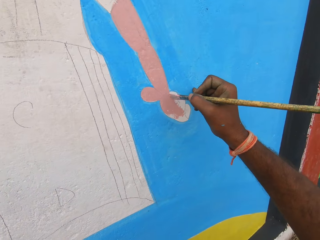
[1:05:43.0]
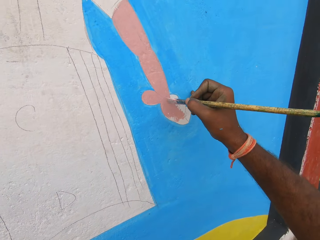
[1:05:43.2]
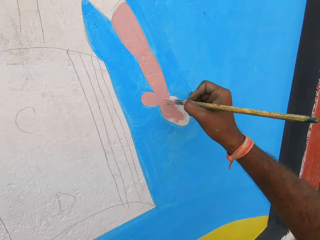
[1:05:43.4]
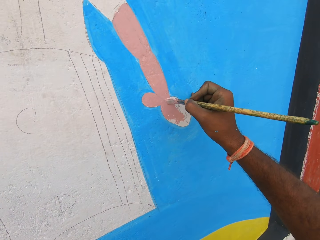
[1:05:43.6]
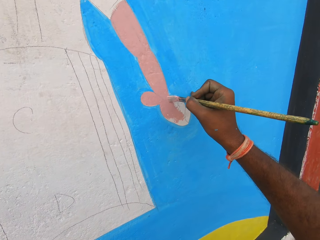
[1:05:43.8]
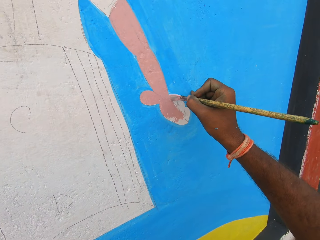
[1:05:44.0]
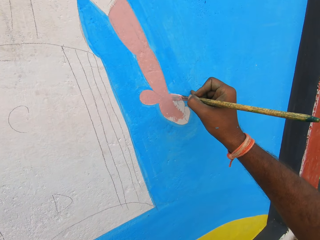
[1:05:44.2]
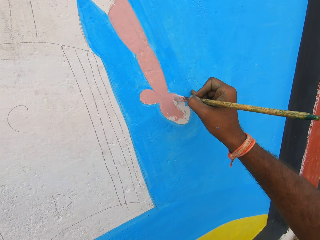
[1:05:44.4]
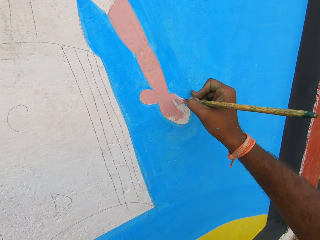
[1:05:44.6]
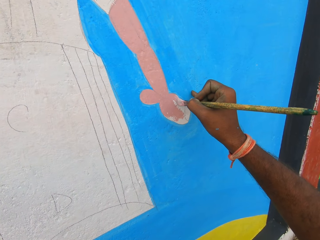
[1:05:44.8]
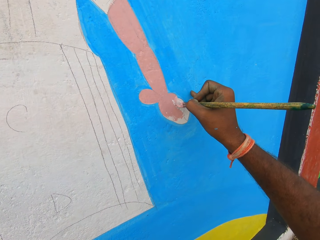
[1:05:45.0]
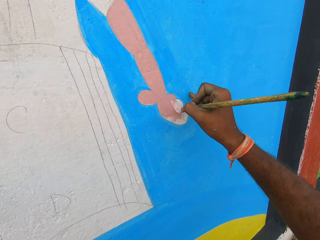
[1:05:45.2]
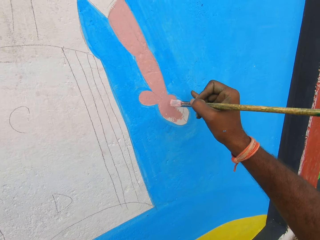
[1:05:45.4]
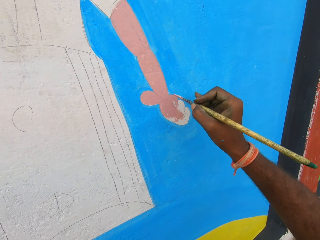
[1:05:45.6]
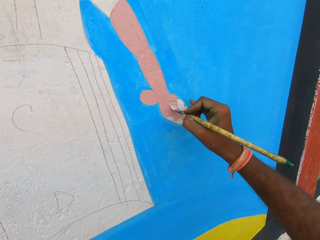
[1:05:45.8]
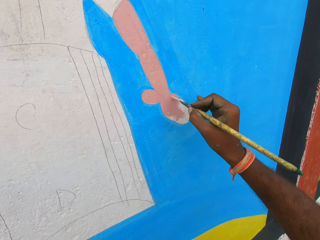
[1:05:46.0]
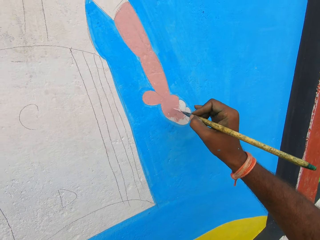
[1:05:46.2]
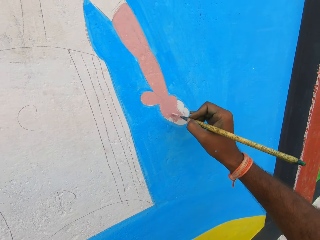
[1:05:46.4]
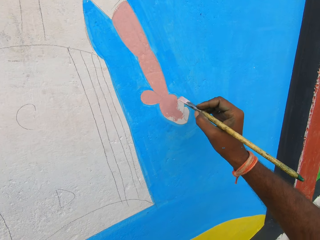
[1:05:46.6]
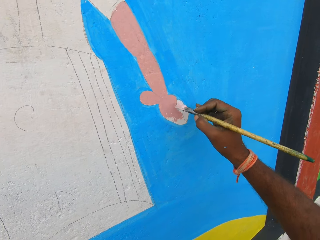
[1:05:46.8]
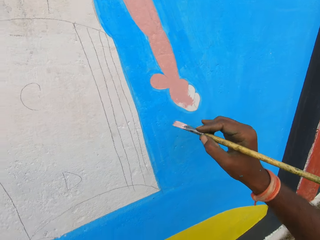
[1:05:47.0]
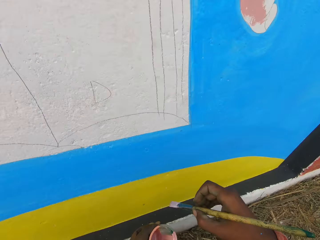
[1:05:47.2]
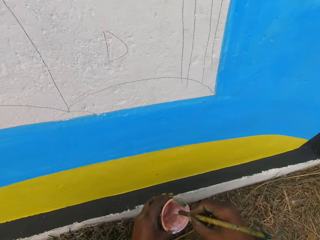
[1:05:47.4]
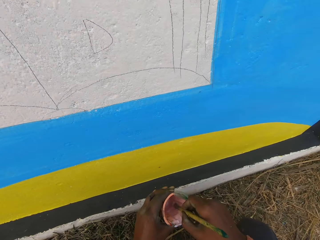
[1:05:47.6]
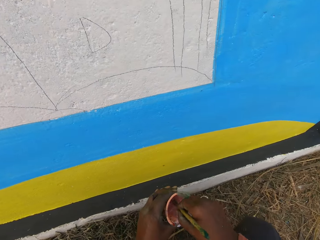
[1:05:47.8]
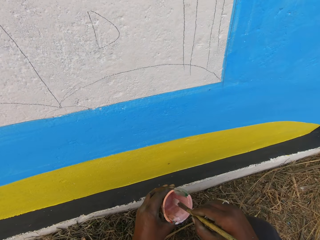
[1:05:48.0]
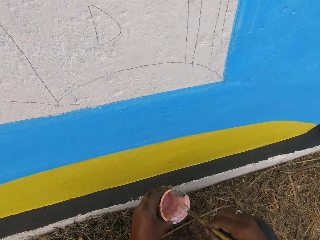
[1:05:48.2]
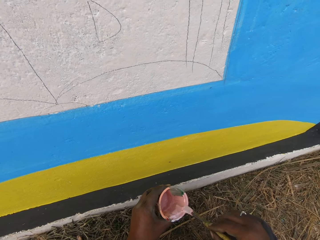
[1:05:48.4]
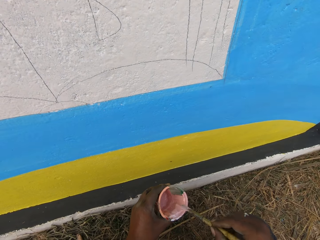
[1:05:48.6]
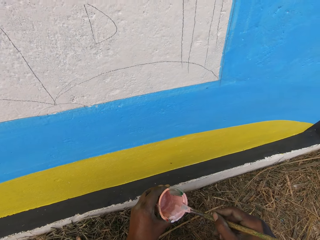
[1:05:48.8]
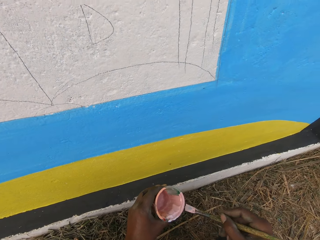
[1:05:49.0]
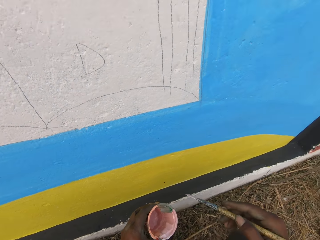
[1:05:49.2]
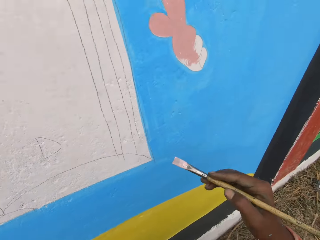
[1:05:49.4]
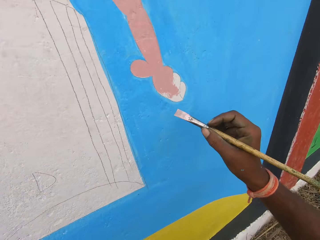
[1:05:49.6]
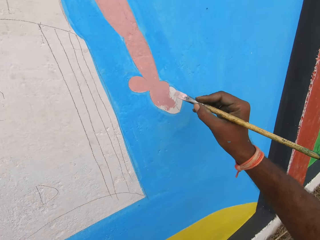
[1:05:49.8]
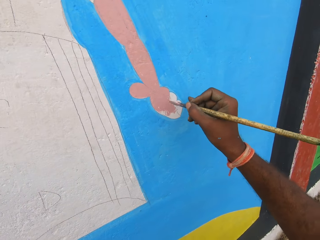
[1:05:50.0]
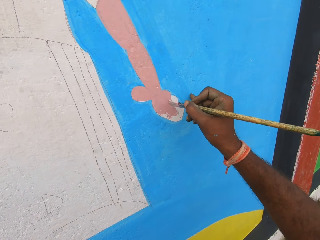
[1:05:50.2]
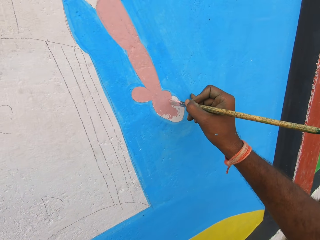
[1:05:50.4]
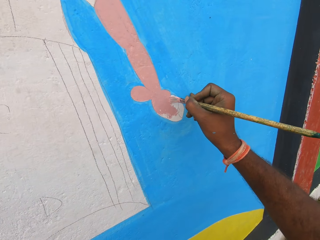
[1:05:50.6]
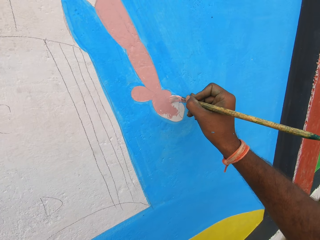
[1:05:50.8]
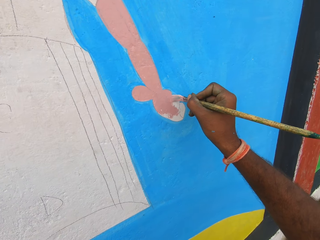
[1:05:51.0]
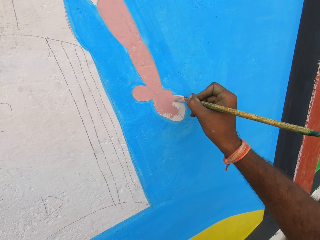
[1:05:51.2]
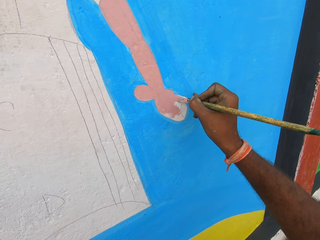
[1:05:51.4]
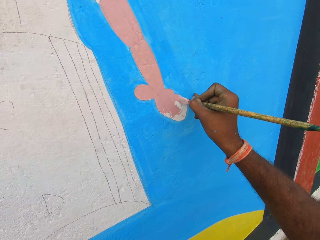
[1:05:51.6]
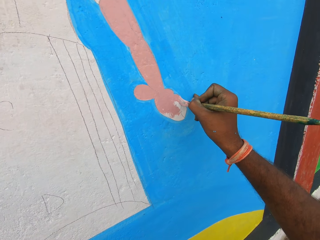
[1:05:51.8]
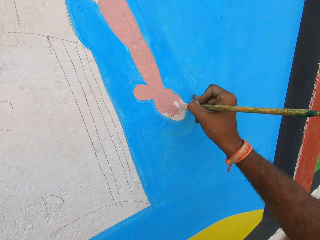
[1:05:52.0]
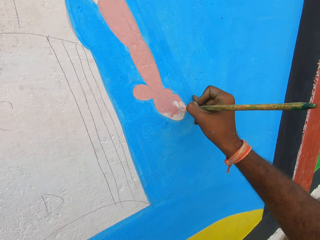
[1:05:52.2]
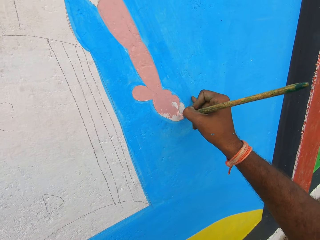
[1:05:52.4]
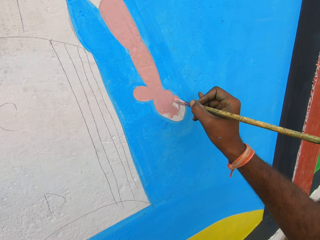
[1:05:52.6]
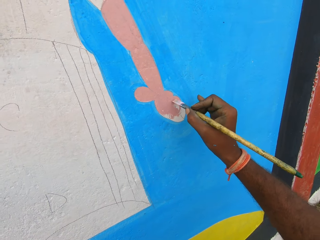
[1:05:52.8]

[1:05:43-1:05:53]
The camera wearer paints on the wall with the painting brush in his right hand. He dips the painting brush into the paint bowl in his left hand. He rubs the painting brush against the edge of the paint bowl. He paints on the wall with the painting brush in his right hand.

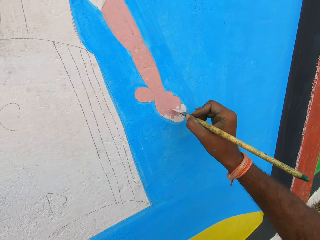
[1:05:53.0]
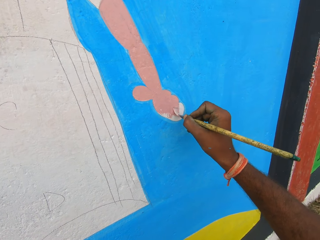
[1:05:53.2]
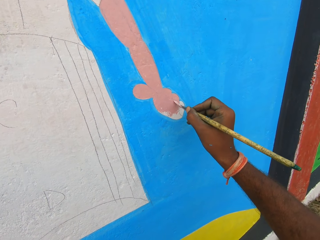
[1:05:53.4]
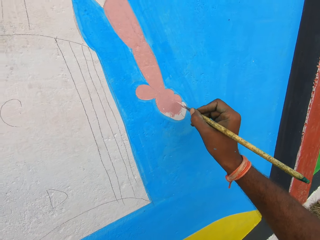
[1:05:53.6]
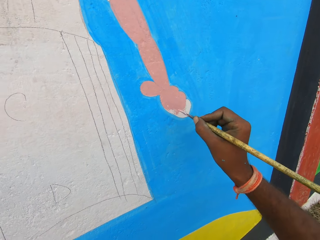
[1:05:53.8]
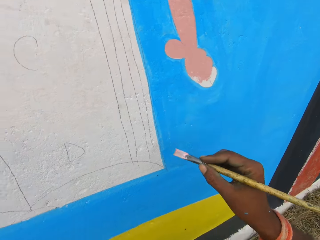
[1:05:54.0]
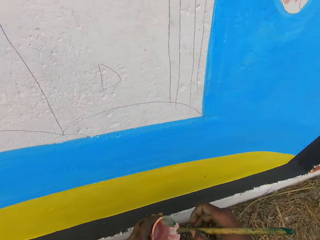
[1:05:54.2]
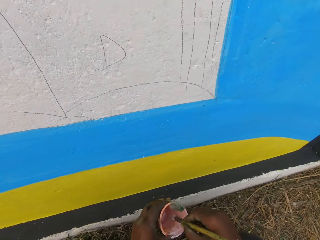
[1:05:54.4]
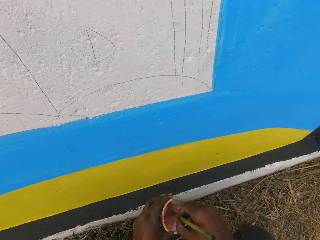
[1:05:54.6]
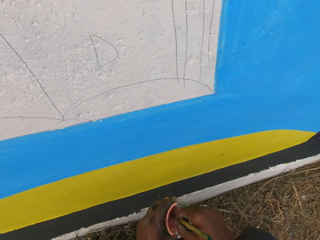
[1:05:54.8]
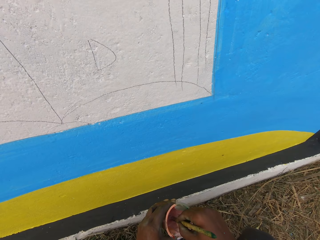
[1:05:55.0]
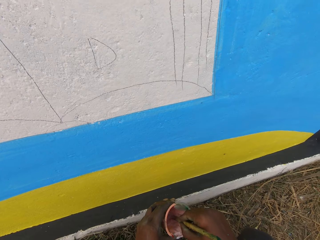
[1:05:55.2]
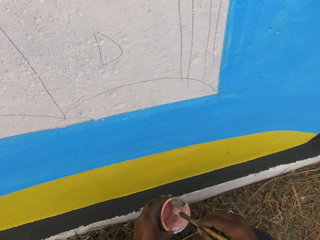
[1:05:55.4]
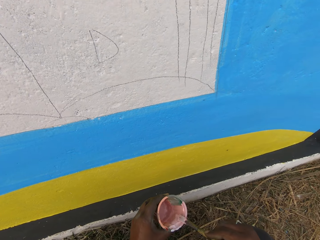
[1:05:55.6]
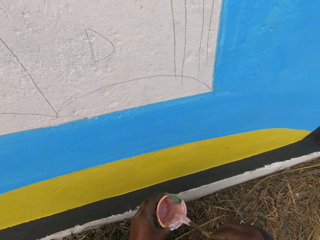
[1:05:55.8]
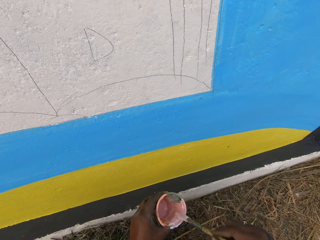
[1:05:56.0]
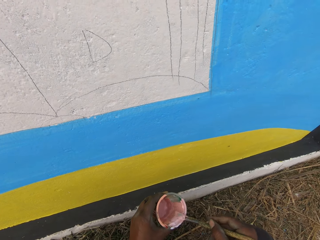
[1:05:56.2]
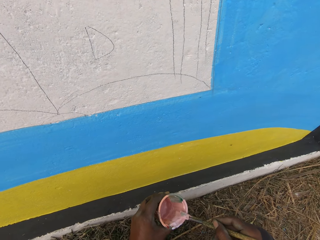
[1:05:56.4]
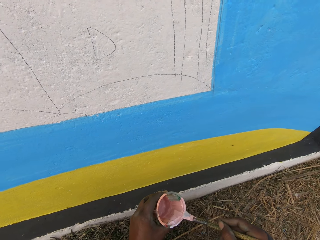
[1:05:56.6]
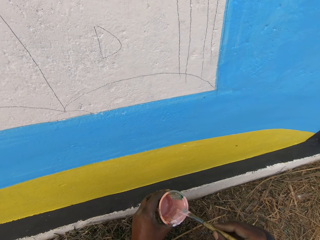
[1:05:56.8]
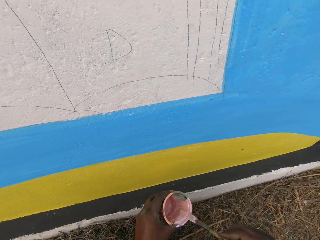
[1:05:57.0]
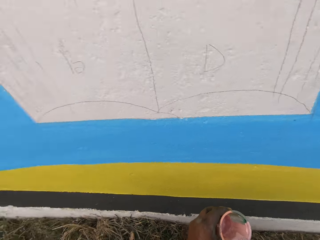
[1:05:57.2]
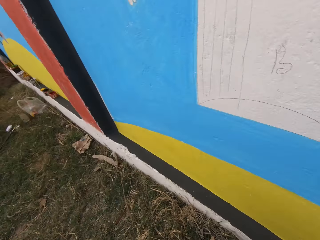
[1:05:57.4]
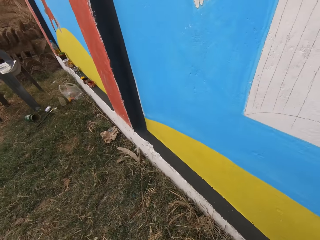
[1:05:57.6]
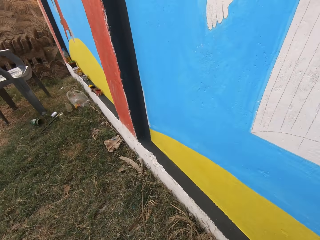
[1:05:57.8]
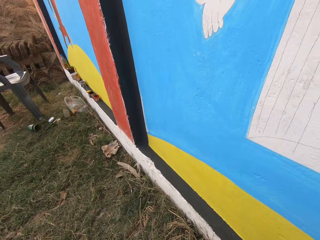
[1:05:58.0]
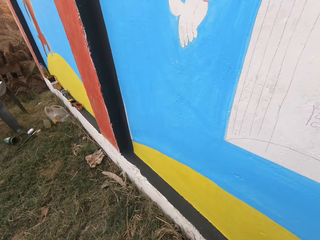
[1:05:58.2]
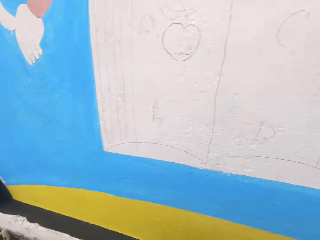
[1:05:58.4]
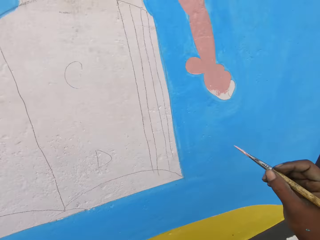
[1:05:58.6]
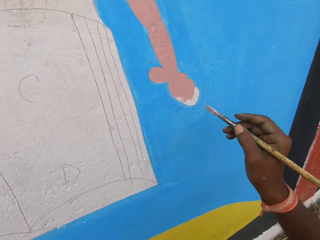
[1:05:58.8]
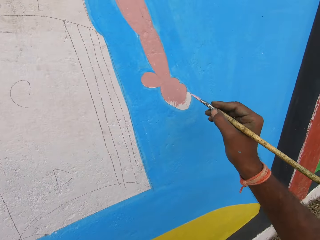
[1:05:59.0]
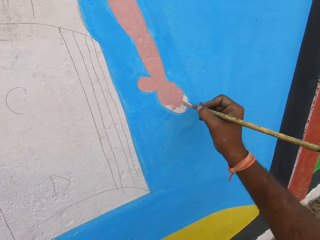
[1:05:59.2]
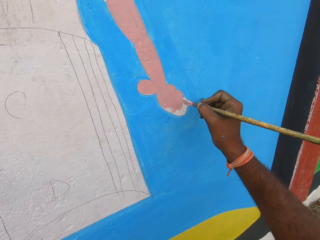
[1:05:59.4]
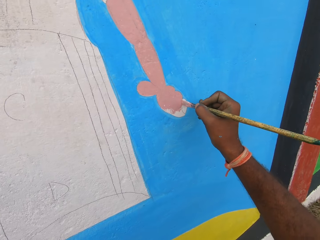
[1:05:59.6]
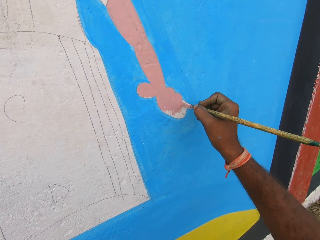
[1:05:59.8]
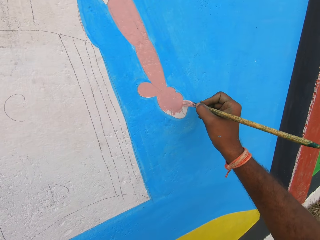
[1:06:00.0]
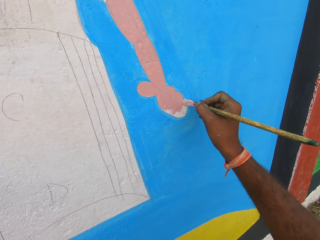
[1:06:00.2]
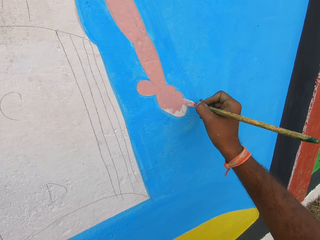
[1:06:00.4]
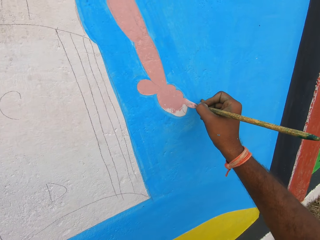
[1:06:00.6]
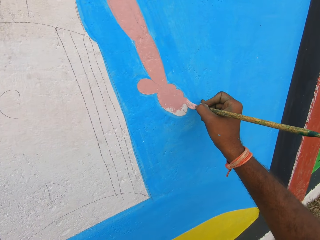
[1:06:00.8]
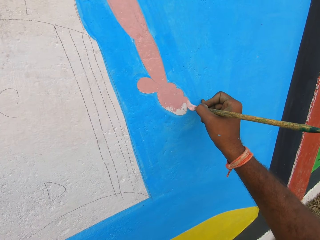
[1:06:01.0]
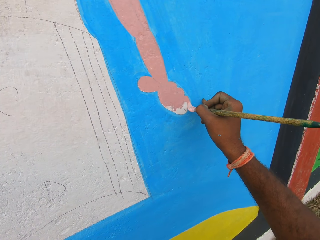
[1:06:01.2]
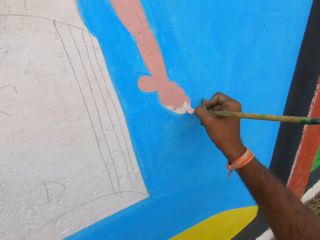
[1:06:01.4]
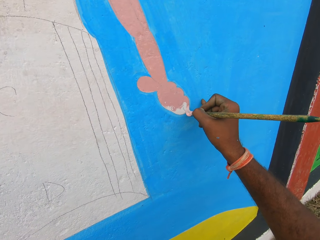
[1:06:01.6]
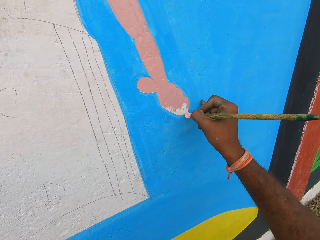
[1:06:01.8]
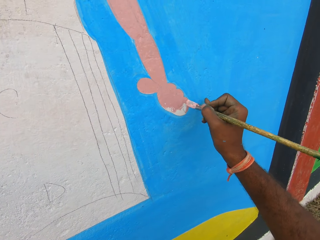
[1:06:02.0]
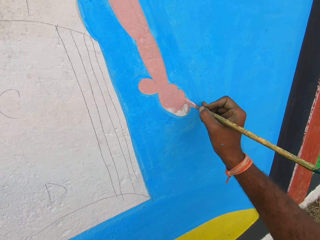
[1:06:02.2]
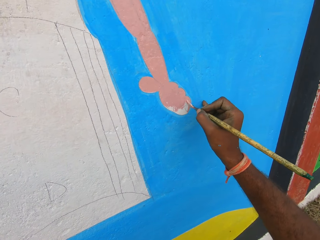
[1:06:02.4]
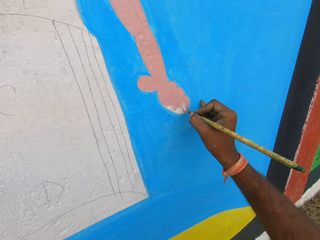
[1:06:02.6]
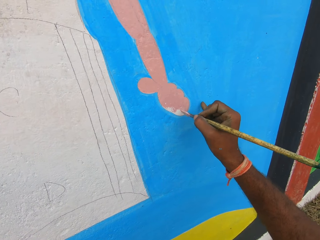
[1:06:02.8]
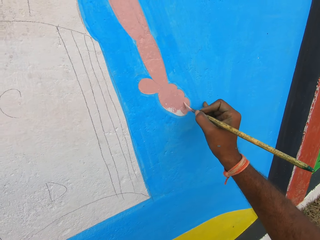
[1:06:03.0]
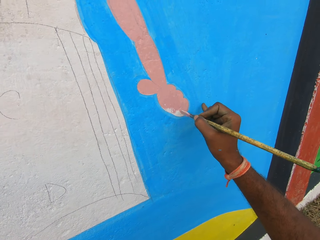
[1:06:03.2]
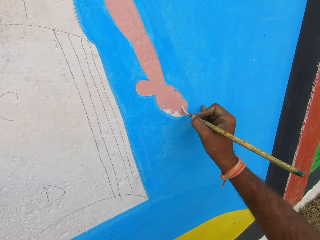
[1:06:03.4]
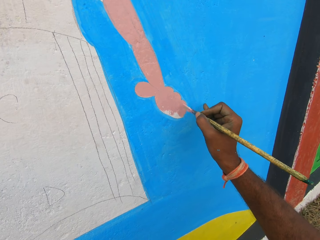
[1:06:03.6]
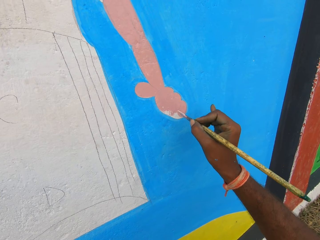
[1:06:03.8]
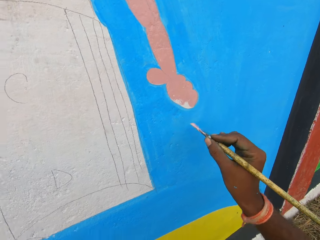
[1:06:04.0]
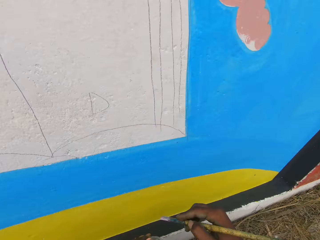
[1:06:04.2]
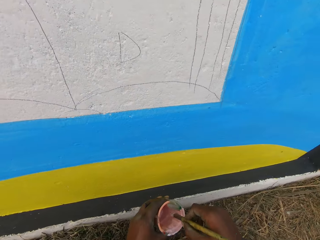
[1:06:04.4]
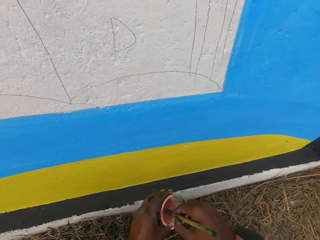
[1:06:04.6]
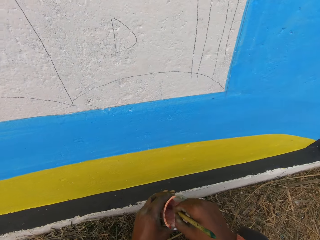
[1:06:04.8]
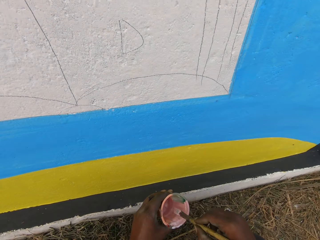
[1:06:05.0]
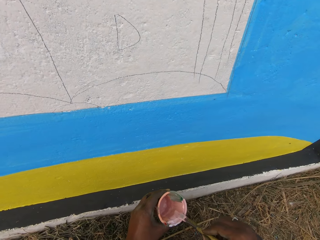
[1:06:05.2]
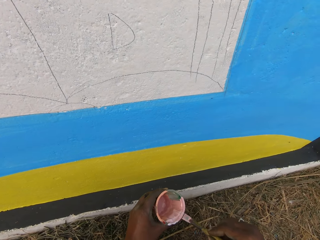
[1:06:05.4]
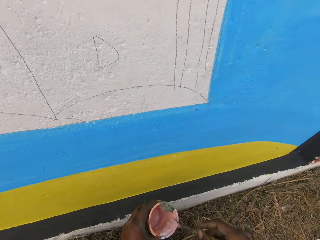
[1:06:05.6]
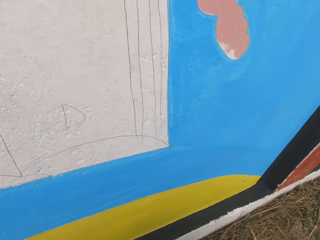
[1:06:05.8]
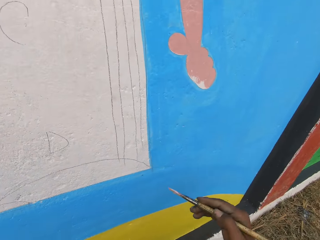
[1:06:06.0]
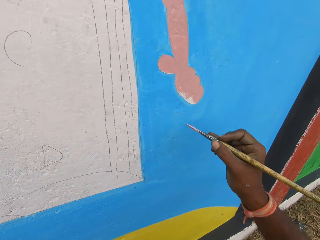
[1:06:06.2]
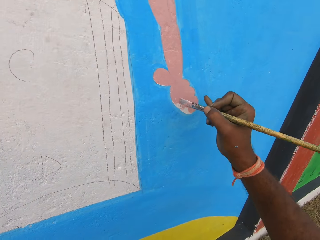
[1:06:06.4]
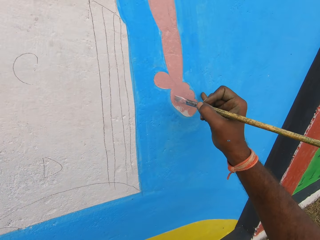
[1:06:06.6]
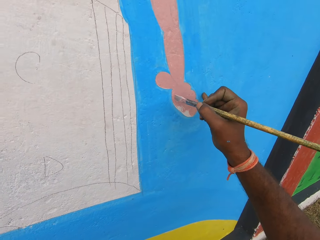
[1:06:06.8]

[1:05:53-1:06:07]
The camera wearer dips the painting brush into the paint bowl in his left hand. He rubs the painting brush against the edge of the paint bowl. He looks toward a grey chair beside the wall. He paints on the wall with the painting brush in his right hand. He dips the painting brush into the paint bowl in his left hand. He rubs the painting brush against the edge of the paint bowl.
